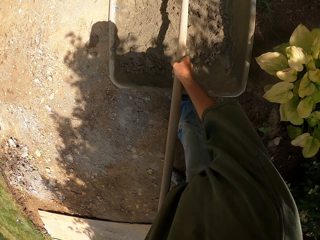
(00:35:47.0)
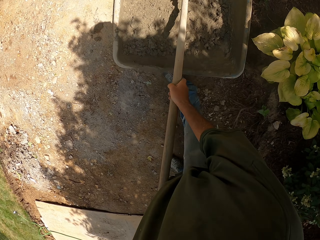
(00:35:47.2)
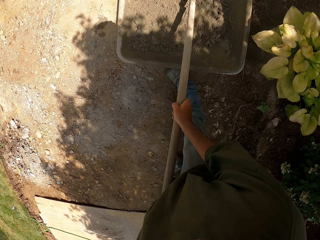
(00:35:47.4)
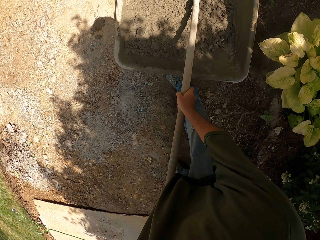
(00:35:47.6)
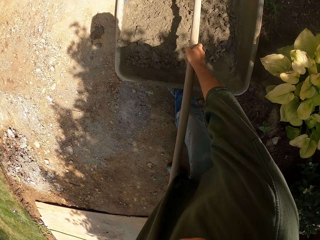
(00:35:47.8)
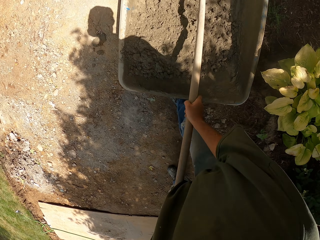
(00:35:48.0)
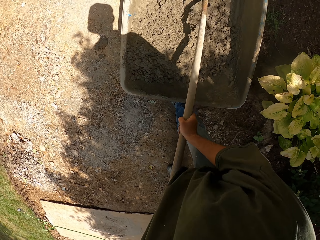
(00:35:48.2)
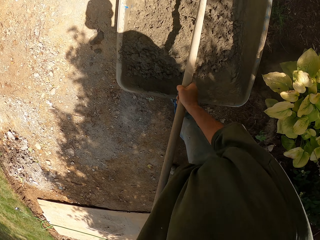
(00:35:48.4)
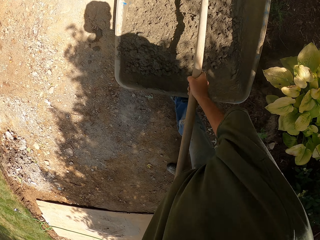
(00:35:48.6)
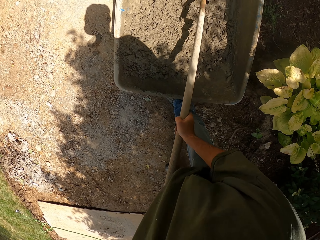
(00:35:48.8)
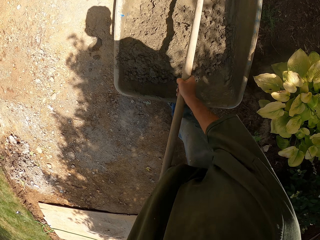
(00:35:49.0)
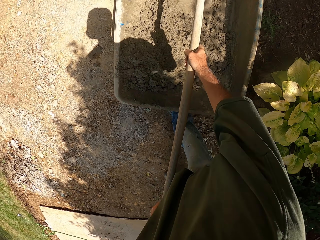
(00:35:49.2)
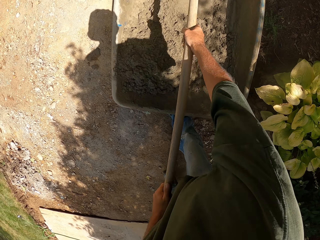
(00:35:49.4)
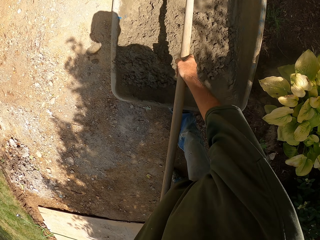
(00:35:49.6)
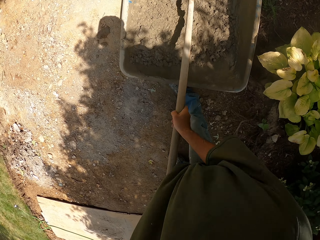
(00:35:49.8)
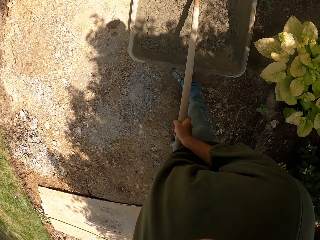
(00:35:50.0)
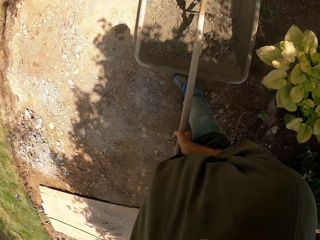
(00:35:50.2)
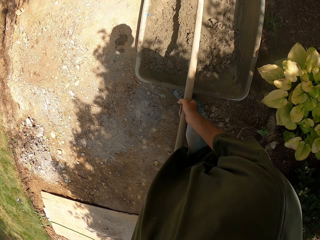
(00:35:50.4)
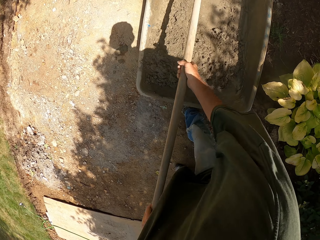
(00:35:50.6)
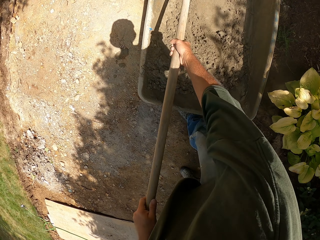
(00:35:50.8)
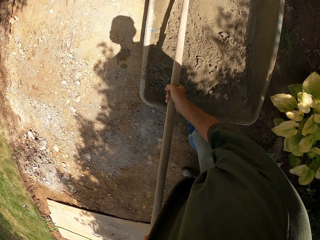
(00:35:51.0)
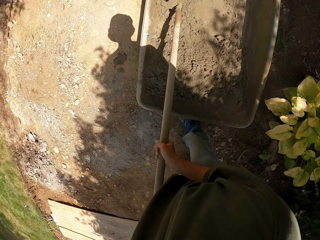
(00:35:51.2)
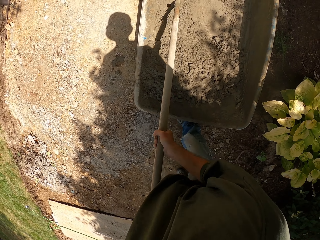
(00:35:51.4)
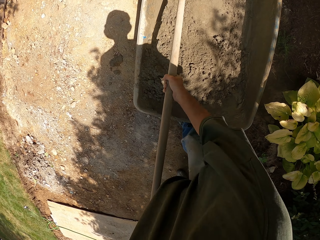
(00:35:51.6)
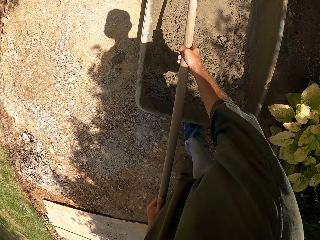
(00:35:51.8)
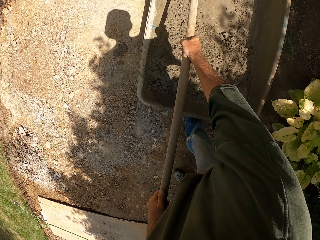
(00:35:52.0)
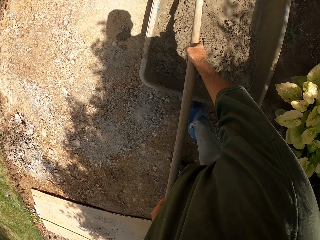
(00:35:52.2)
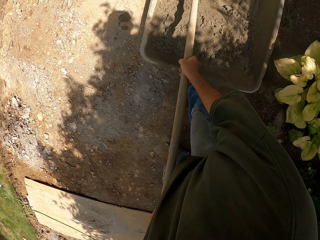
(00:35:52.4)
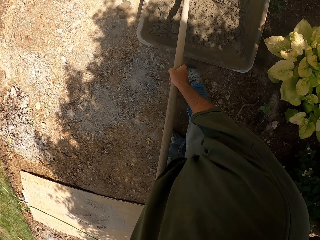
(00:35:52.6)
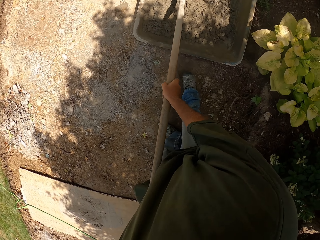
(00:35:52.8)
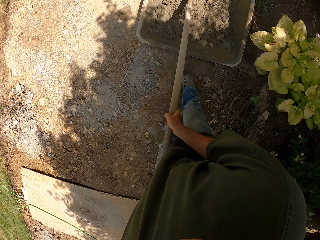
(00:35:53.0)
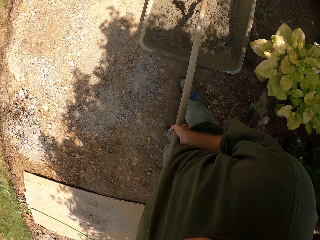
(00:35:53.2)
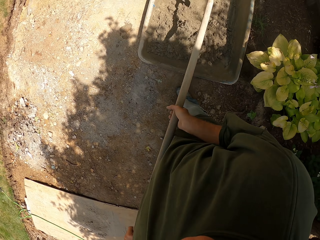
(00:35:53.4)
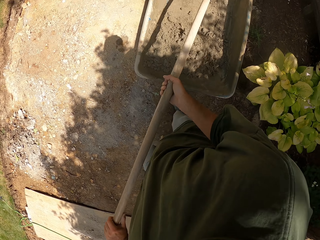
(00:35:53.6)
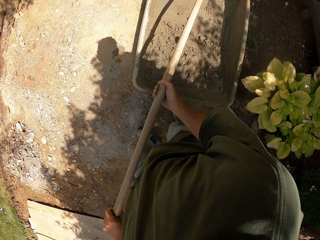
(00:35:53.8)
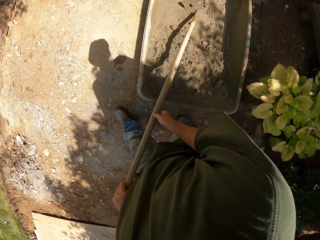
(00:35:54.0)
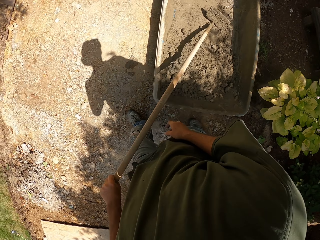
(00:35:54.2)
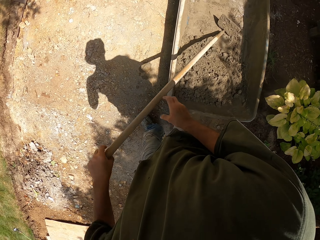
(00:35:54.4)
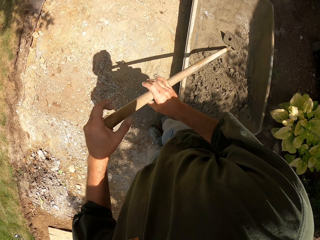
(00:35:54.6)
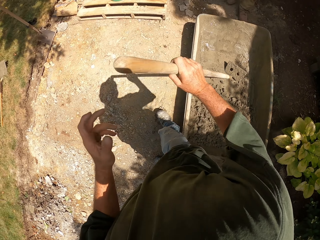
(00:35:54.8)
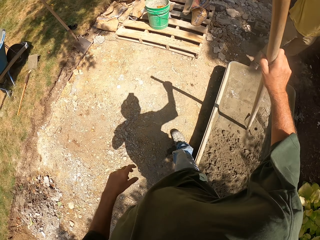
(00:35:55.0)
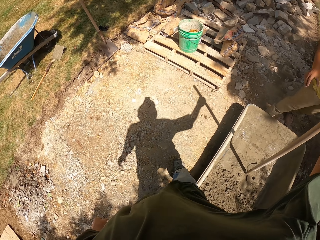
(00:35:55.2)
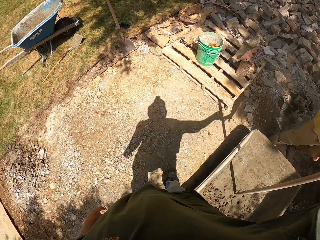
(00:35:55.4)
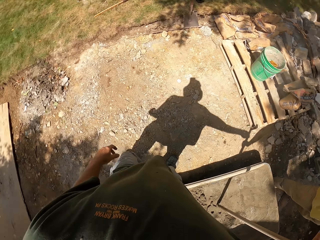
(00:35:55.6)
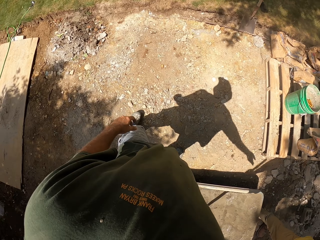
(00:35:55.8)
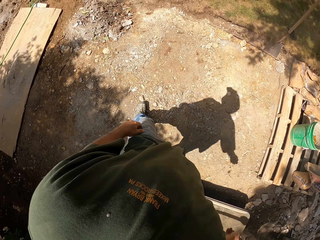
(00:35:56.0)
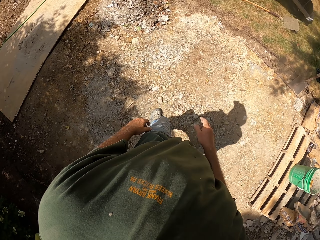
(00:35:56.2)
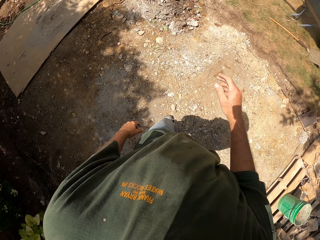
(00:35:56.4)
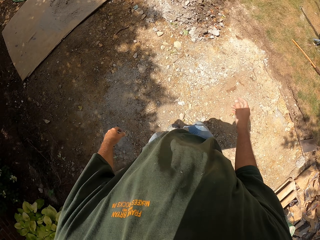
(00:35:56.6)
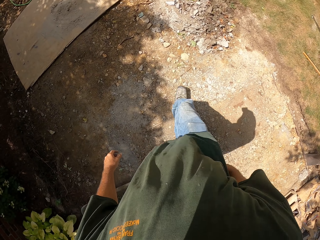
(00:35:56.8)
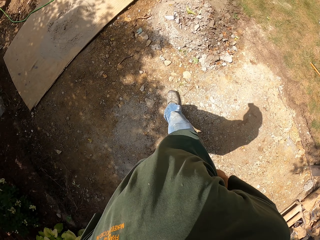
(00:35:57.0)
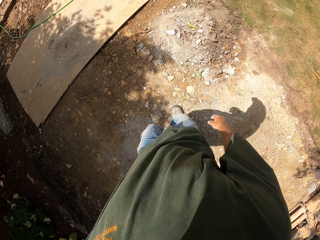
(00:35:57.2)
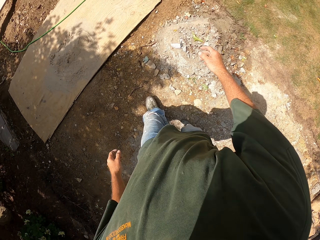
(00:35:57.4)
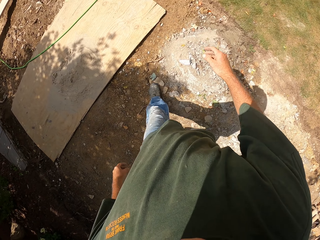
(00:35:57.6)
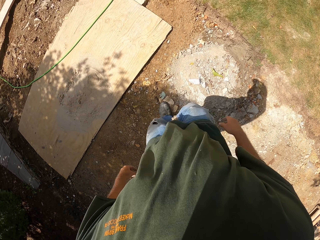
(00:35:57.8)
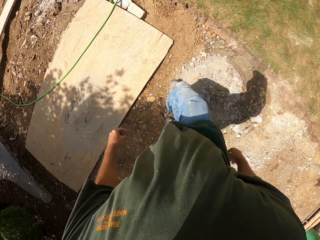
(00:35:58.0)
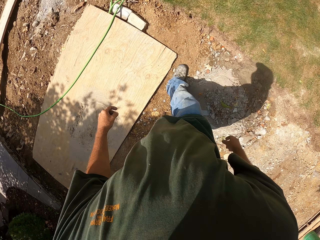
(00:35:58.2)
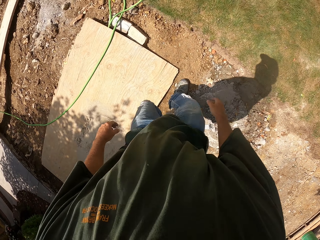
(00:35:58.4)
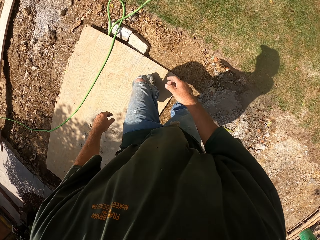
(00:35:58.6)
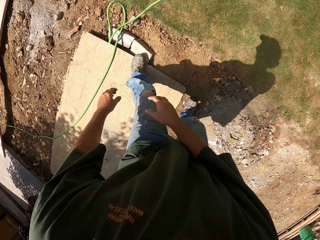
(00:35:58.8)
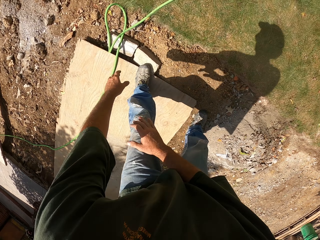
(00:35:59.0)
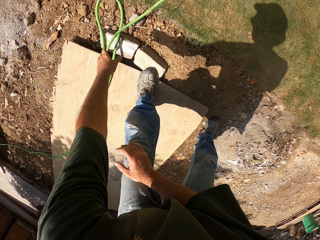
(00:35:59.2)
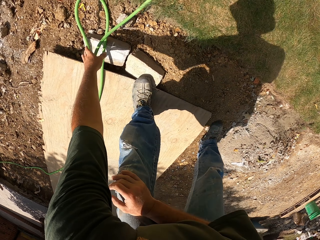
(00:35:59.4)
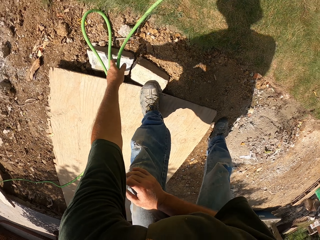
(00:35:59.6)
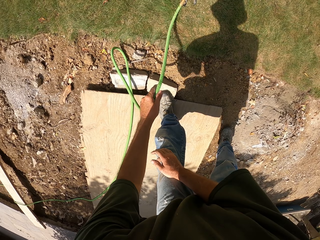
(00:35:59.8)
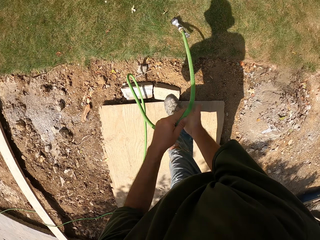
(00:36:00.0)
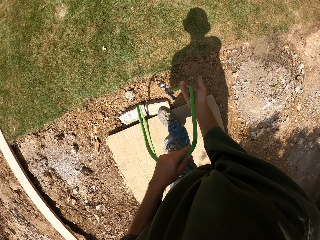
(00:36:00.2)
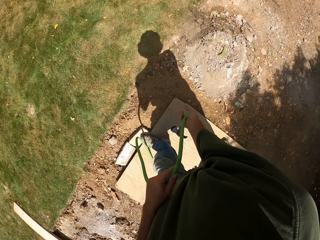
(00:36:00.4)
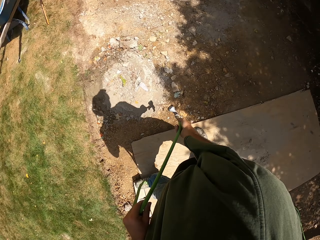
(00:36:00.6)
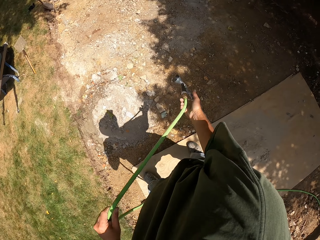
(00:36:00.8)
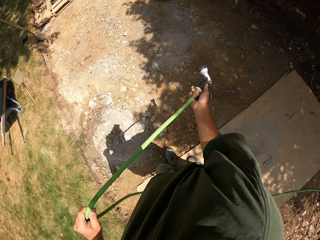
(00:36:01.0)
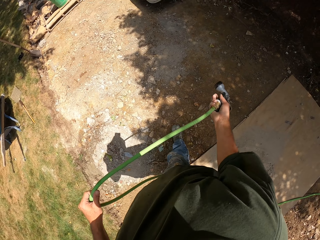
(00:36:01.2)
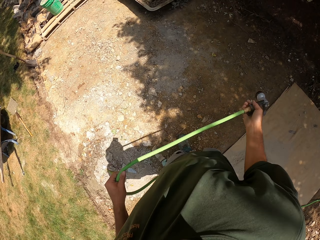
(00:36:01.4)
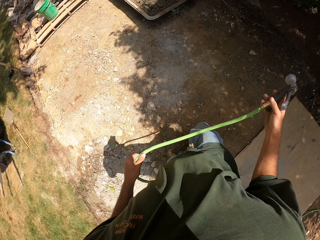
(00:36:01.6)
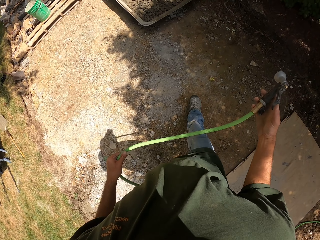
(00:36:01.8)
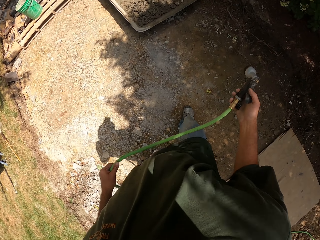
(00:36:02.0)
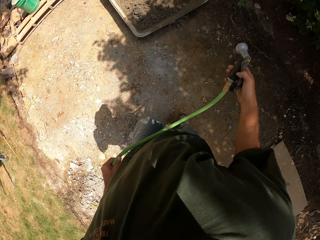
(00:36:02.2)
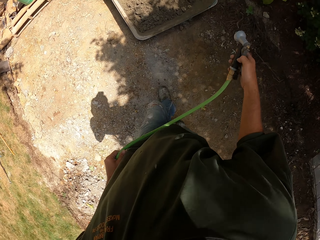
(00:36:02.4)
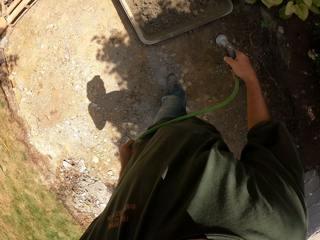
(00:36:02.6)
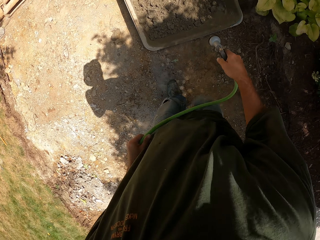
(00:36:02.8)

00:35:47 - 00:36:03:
The camera wearer gives the rake or hoe to a man. They walk around the compound, pick up a hose, and walk around the compound.
